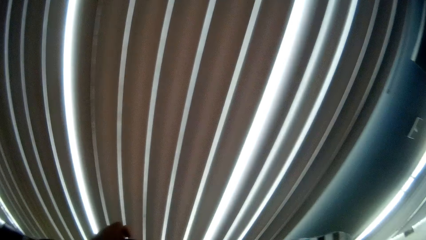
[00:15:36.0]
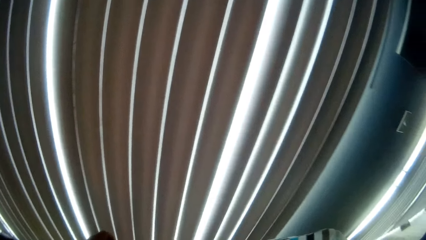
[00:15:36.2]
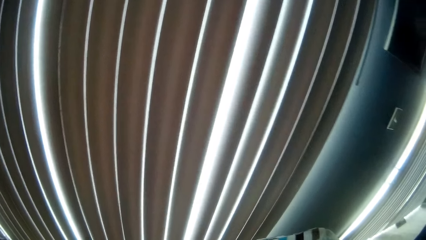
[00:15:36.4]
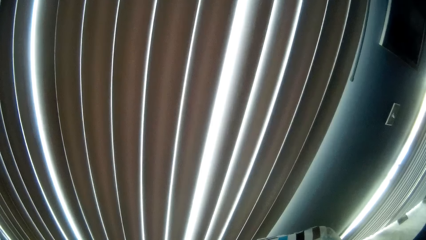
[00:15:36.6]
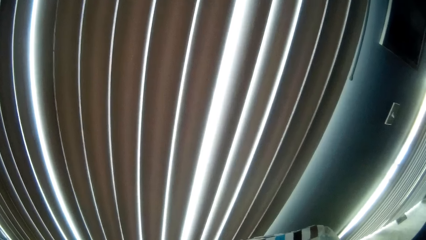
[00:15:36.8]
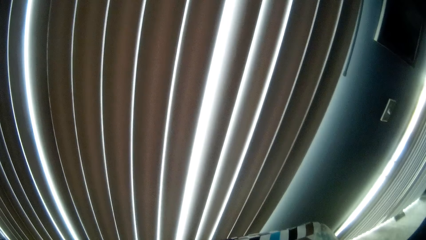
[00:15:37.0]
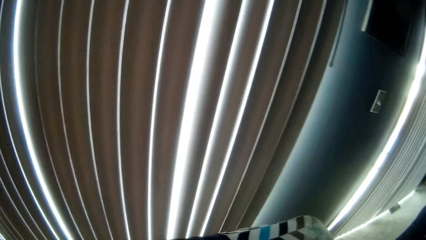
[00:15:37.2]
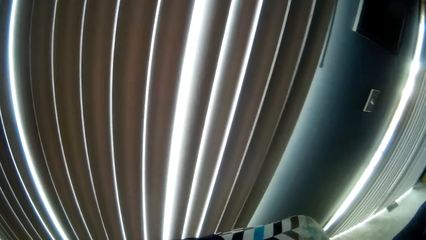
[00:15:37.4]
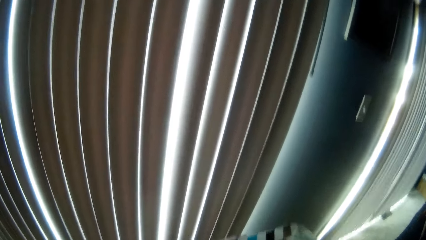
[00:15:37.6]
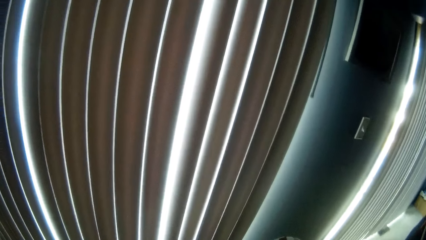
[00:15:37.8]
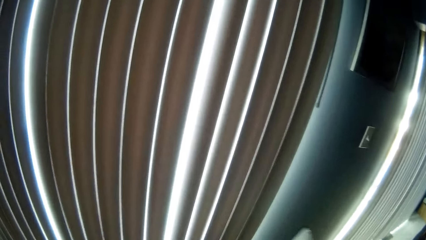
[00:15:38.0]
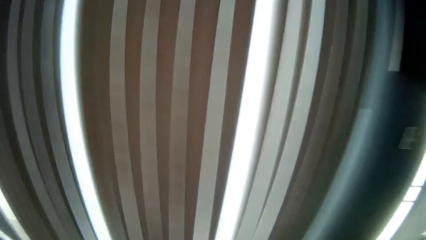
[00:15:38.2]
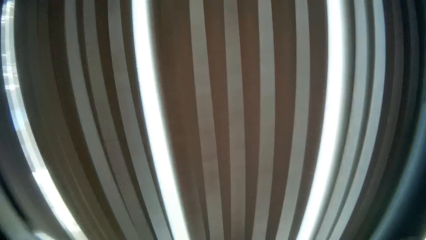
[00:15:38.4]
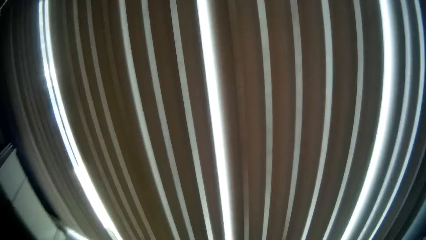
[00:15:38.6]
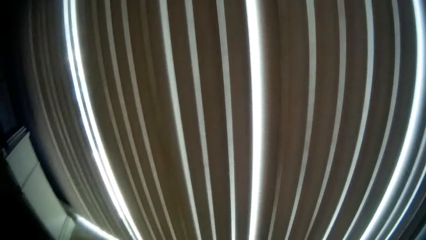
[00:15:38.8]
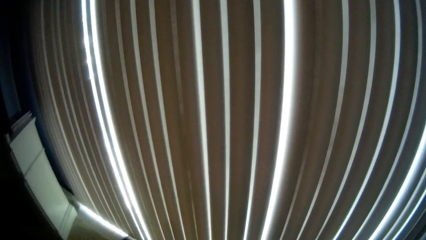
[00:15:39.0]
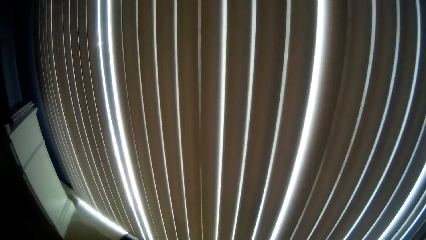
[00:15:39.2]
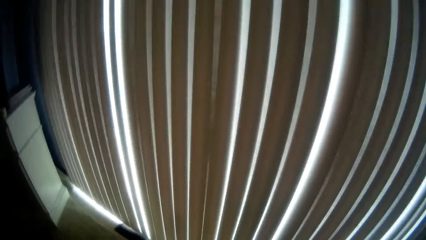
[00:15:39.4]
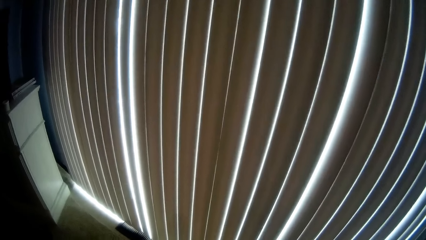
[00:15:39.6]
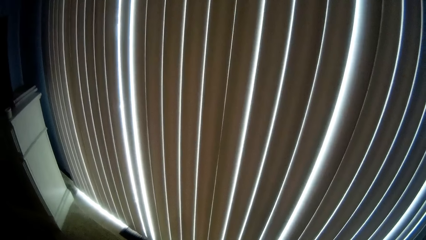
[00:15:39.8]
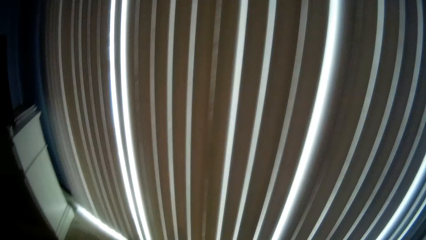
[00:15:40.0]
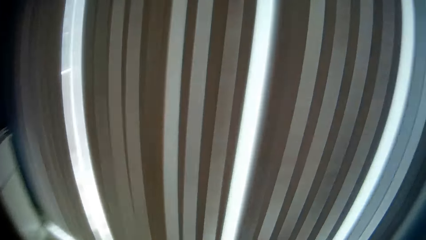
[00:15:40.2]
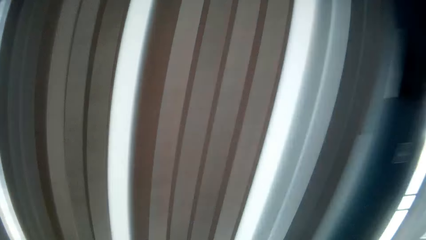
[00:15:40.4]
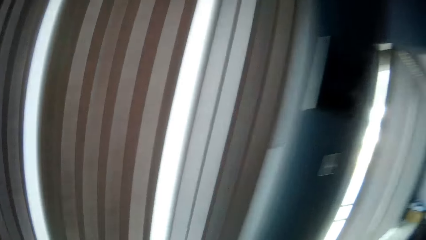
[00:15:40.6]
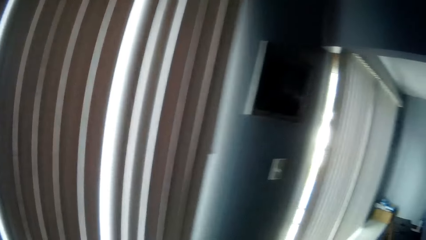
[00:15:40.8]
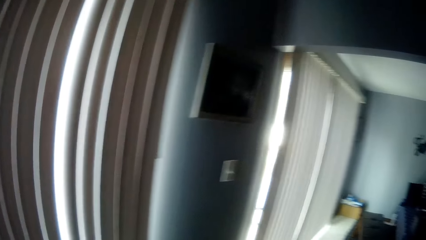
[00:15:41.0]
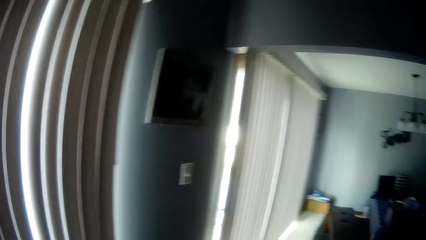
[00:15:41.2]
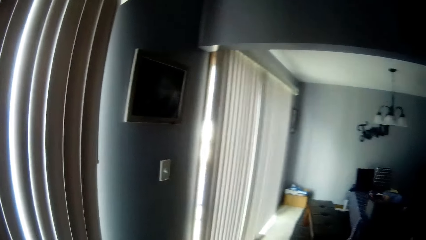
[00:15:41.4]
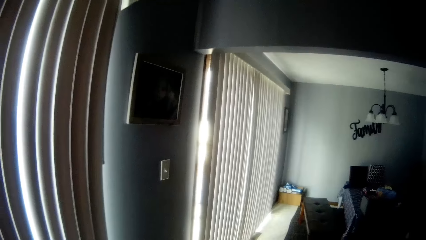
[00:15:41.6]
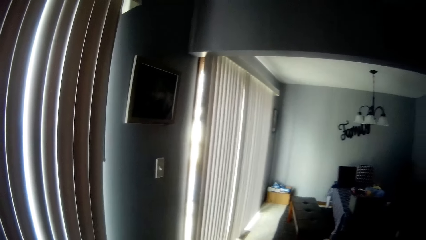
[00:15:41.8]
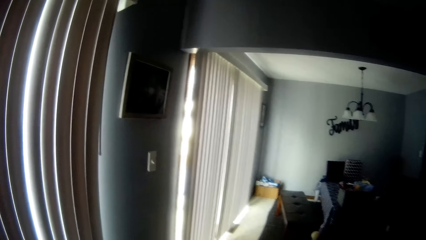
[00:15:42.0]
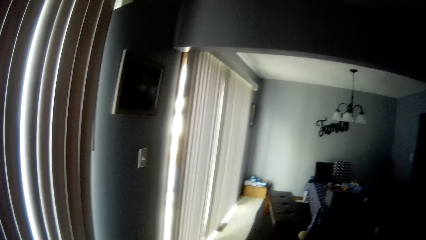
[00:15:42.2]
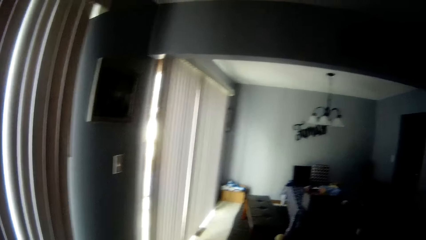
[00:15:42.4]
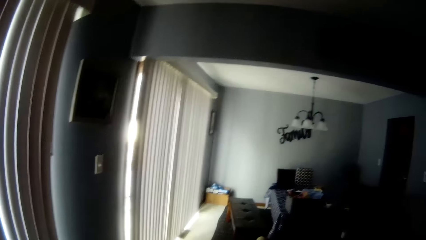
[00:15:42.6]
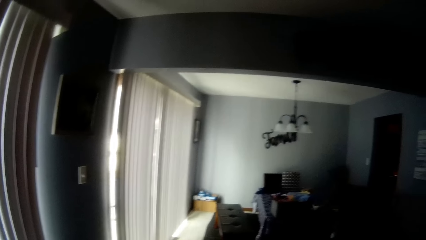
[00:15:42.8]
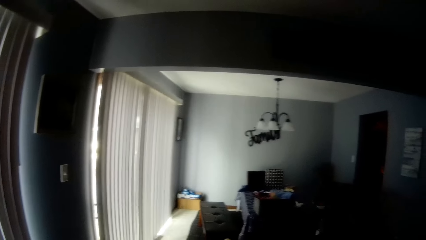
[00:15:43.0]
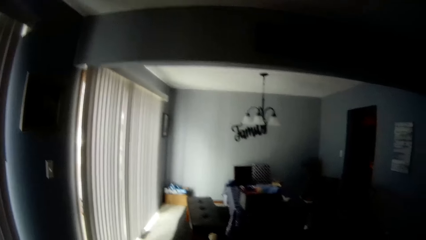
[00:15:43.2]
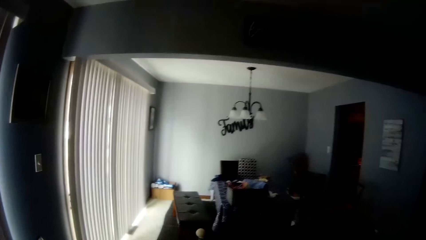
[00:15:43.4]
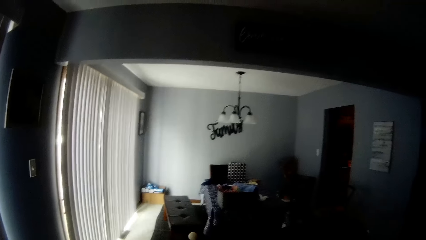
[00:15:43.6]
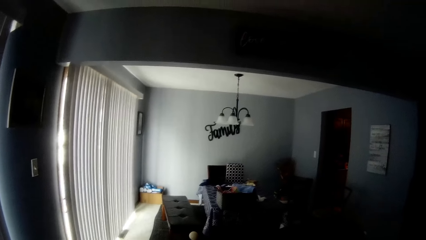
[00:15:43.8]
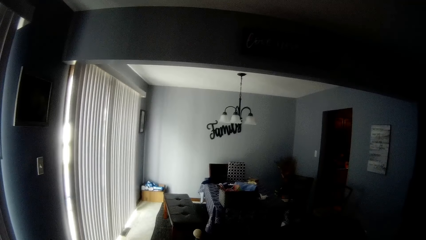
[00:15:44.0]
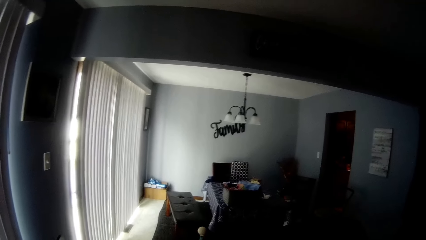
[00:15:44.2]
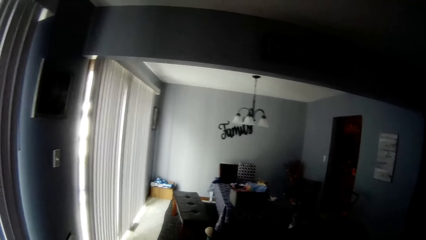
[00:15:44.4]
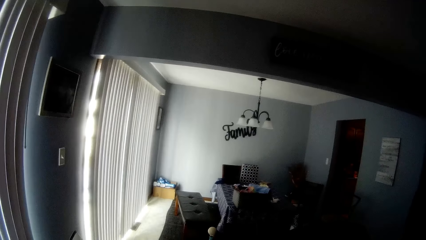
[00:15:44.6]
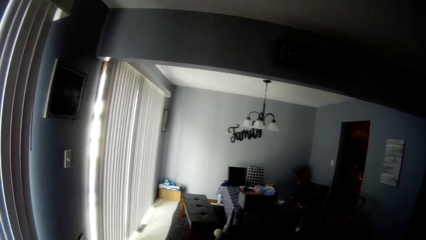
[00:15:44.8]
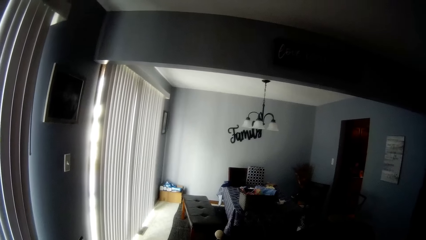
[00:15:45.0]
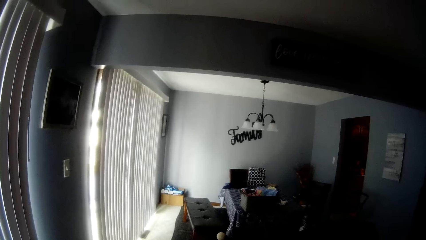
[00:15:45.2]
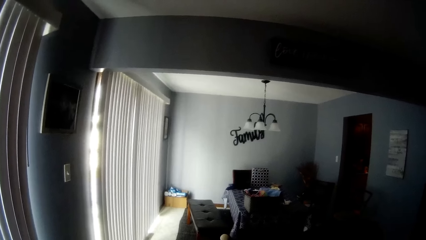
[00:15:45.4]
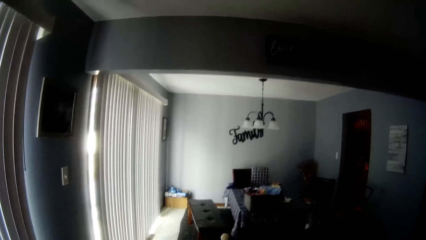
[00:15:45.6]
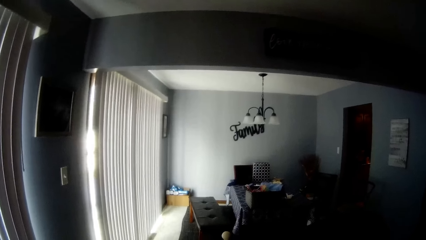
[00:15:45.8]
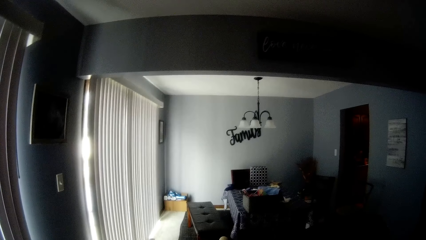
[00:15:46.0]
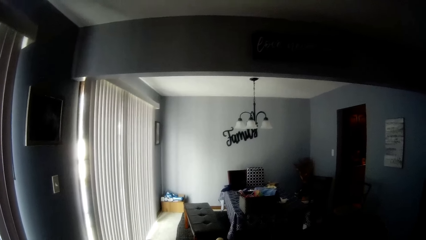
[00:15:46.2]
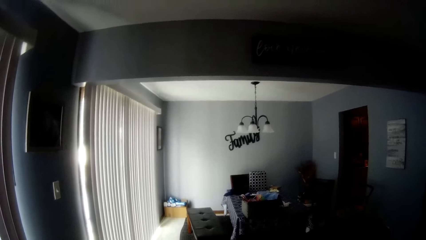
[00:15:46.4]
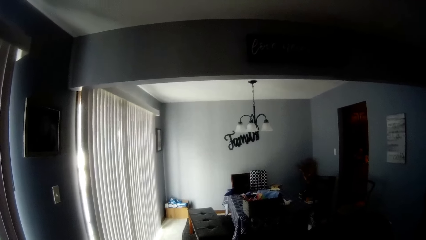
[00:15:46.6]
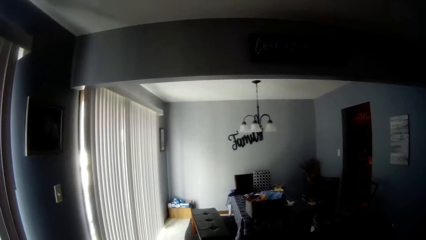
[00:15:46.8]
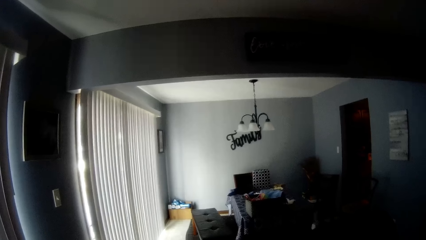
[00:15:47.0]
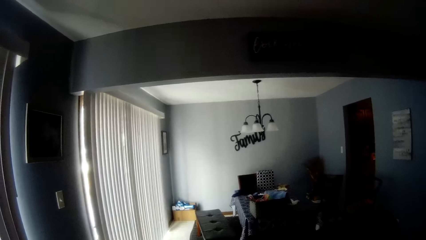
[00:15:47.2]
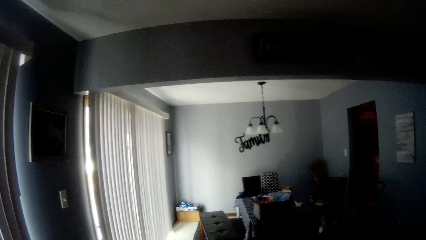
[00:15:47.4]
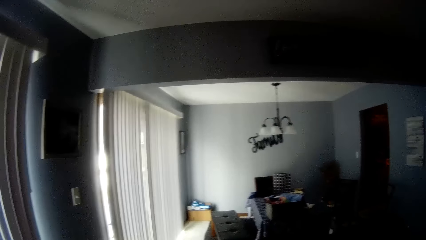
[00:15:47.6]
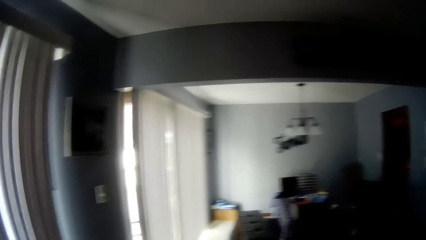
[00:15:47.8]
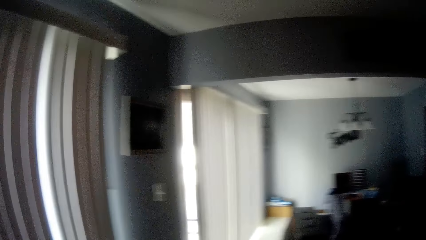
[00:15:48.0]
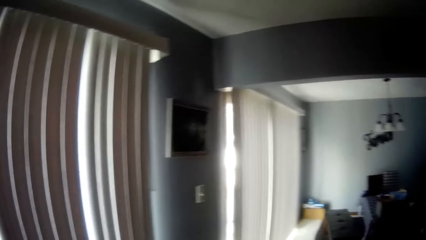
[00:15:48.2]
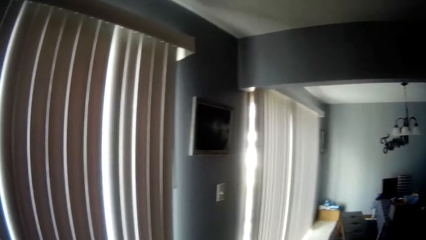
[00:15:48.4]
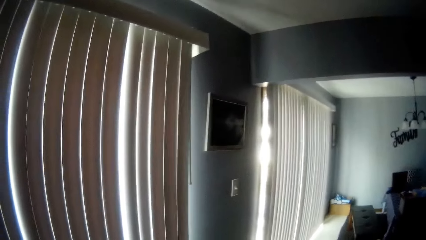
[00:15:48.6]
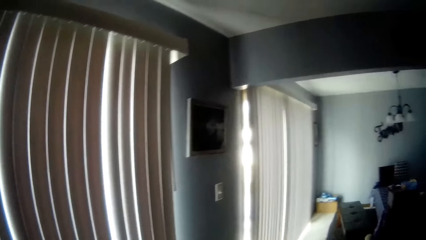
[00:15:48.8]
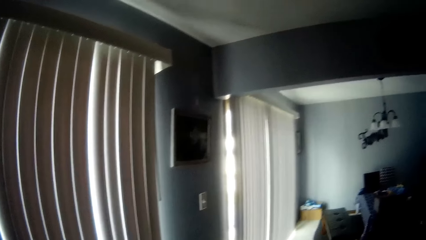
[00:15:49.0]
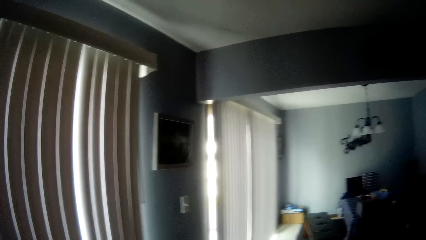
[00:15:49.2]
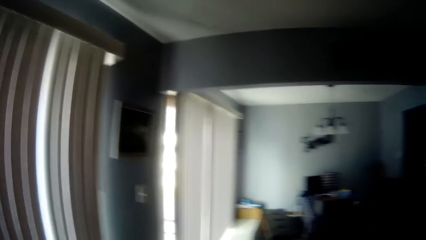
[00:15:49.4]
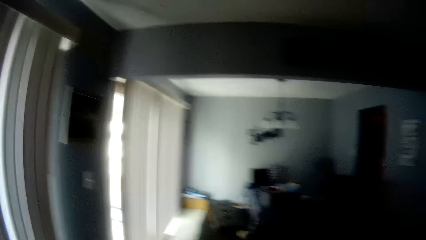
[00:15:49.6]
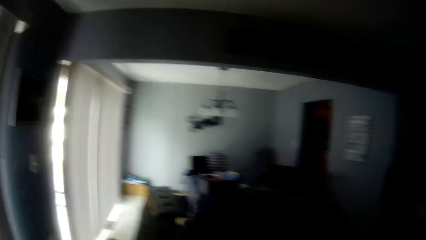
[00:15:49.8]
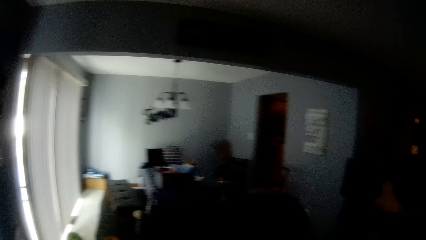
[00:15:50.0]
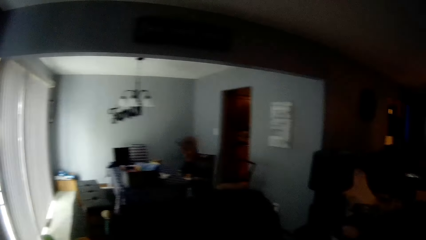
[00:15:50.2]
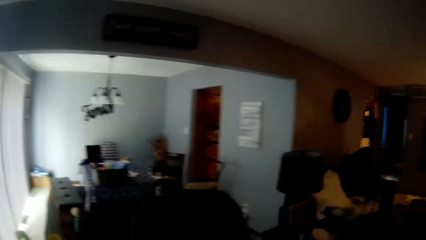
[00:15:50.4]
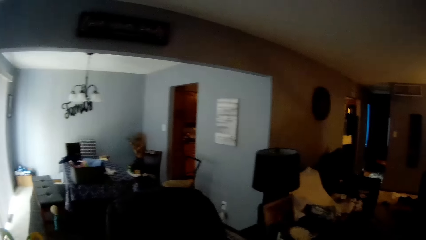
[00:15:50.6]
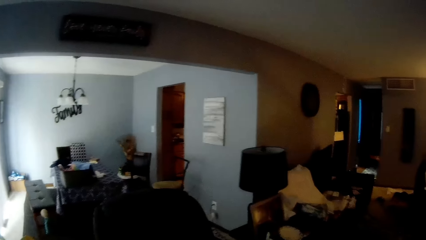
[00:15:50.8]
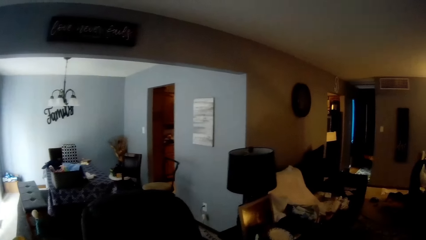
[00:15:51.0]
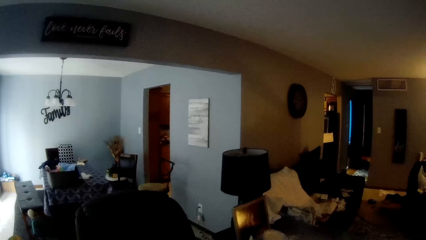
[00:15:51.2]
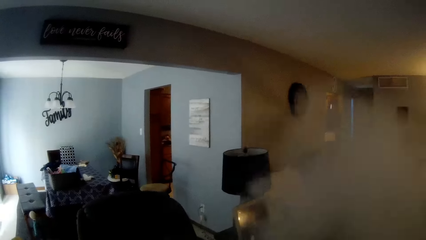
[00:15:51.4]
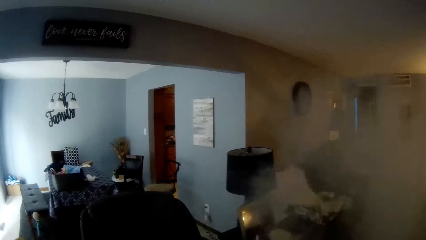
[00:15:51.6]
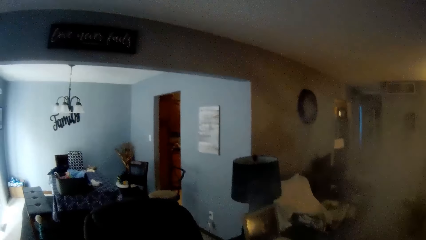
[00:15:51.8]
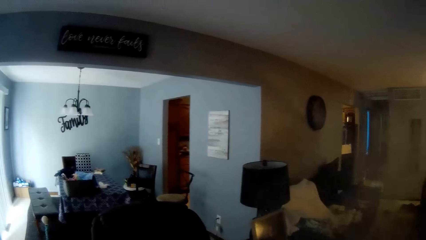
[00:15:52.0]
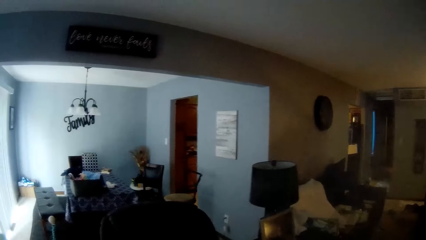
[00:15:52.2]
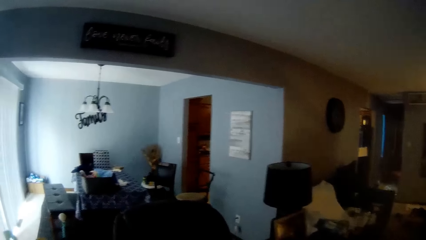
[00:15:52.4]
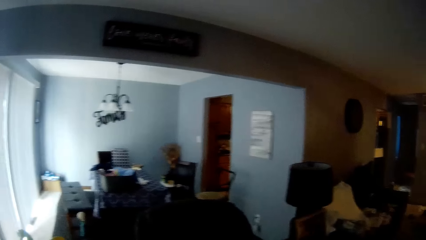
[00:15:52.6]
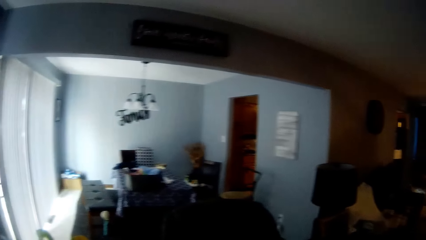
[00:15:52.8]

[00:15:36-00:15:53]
The camera wearer drops the iron on the ironing board with his right hand. He stops ironing. He looks around. He inhales smoke. He exhales smoke. He sprays the air.
